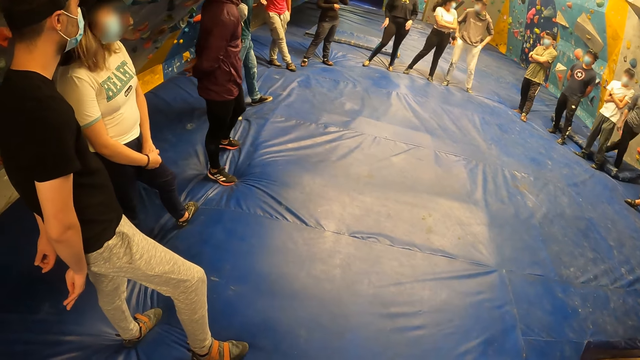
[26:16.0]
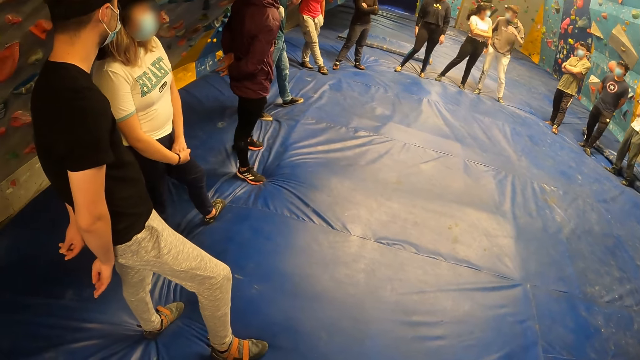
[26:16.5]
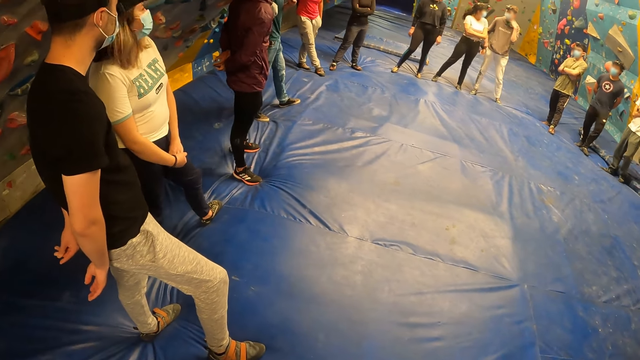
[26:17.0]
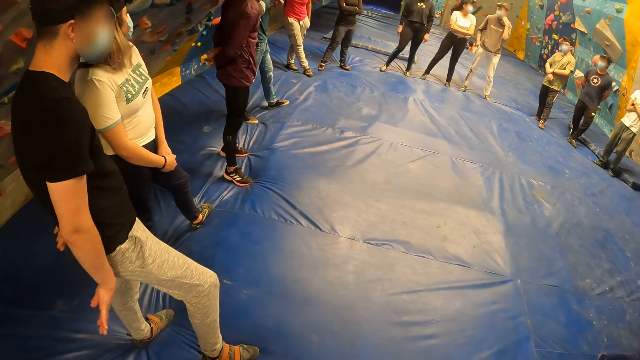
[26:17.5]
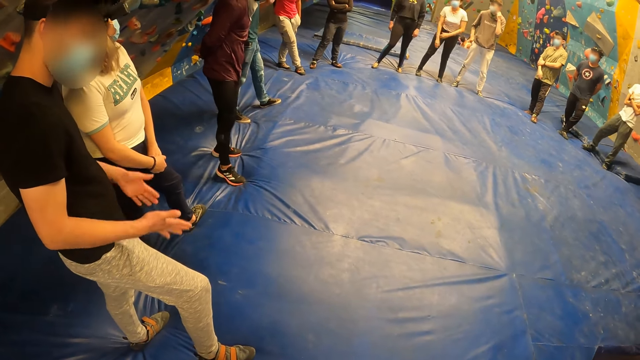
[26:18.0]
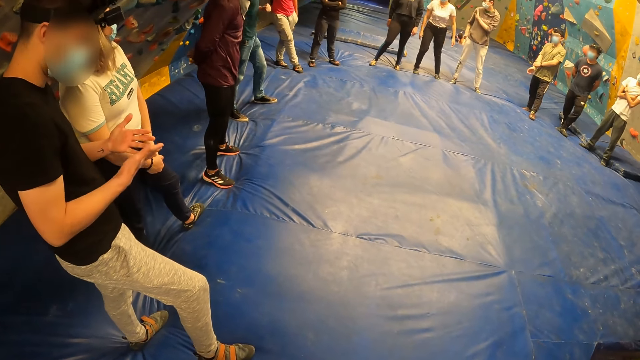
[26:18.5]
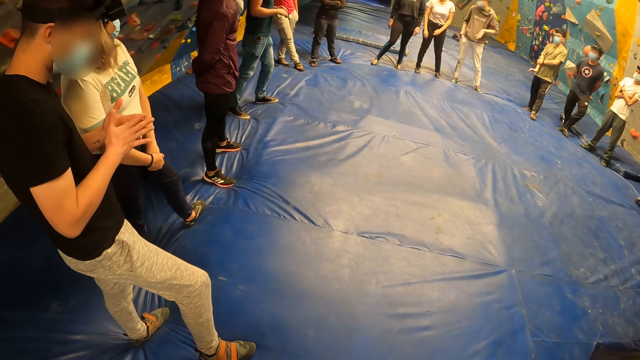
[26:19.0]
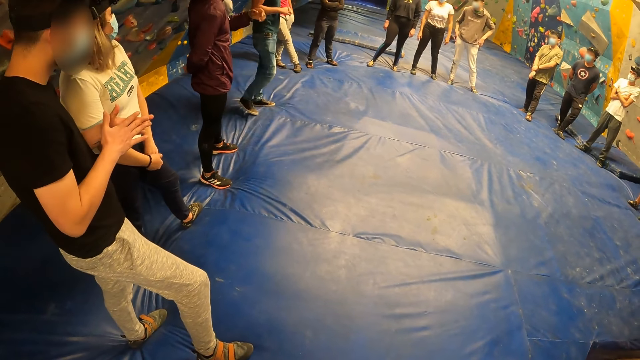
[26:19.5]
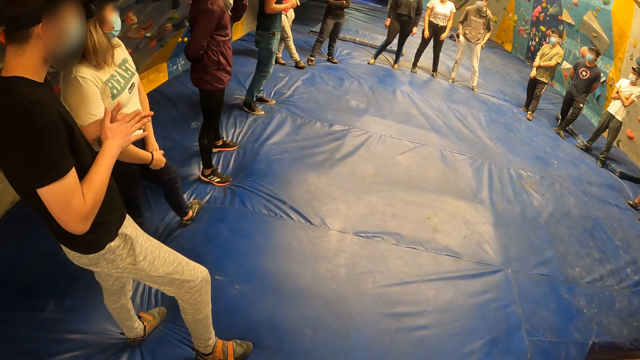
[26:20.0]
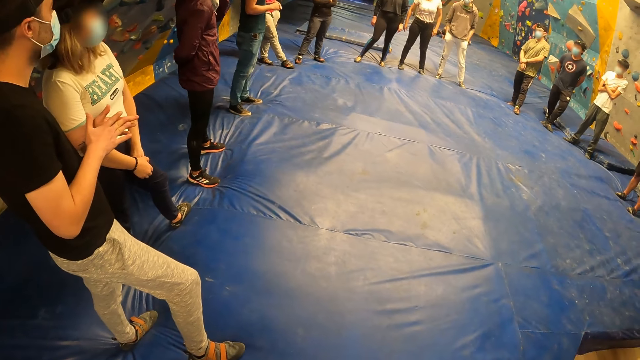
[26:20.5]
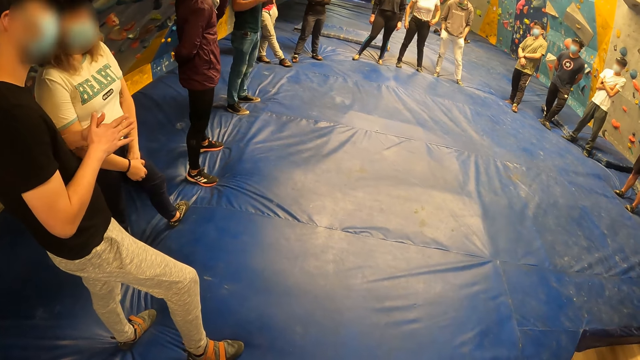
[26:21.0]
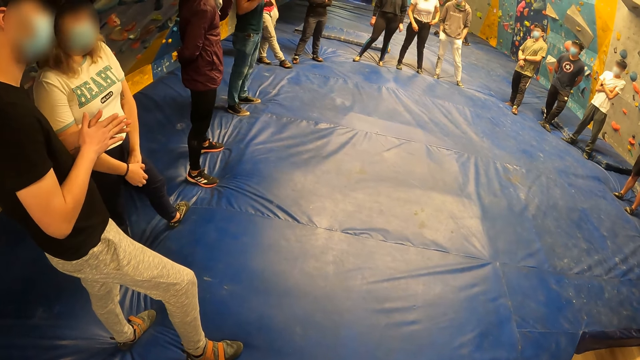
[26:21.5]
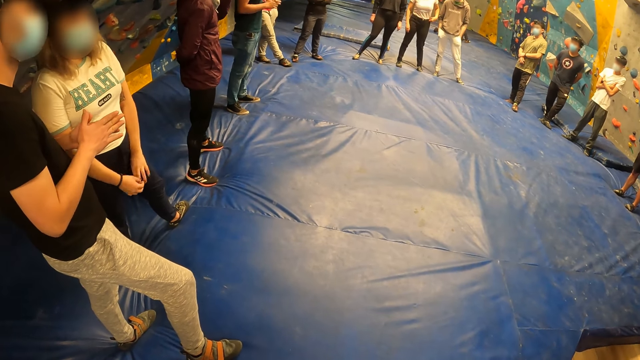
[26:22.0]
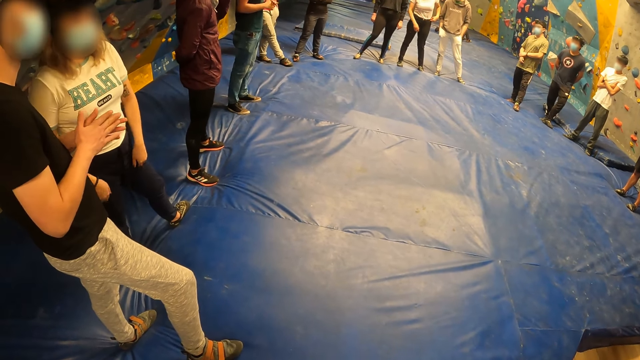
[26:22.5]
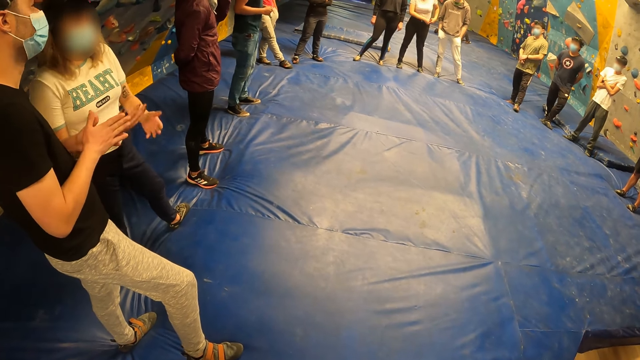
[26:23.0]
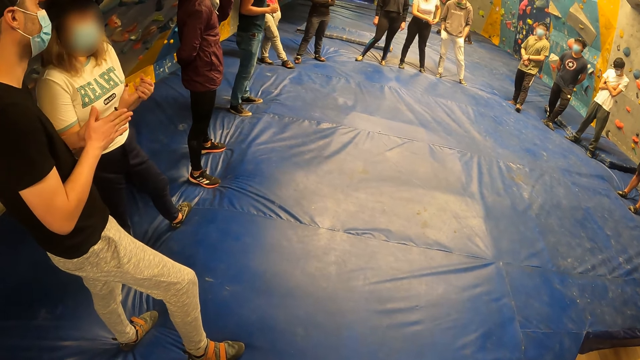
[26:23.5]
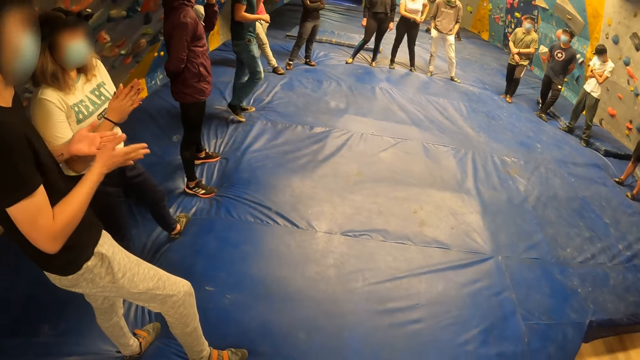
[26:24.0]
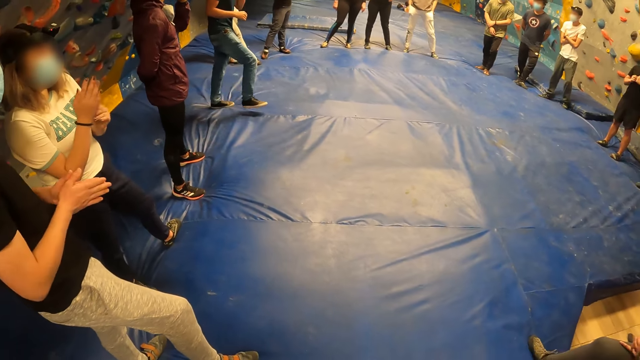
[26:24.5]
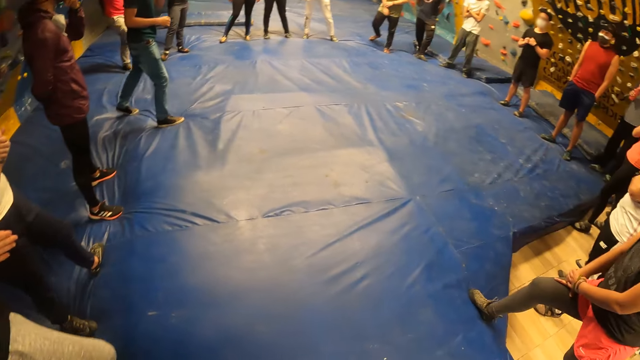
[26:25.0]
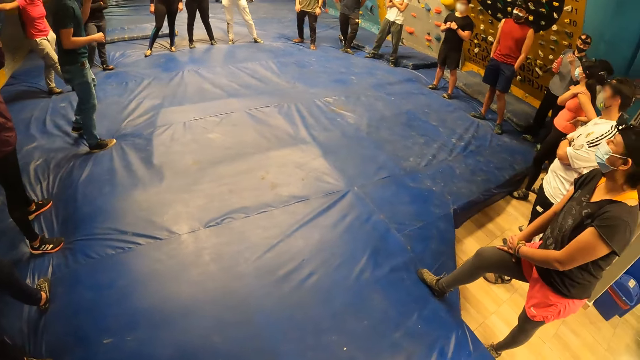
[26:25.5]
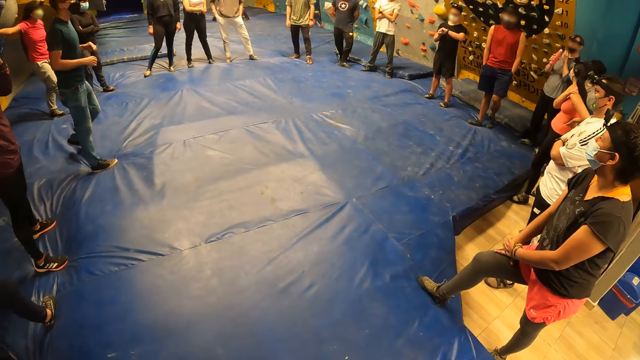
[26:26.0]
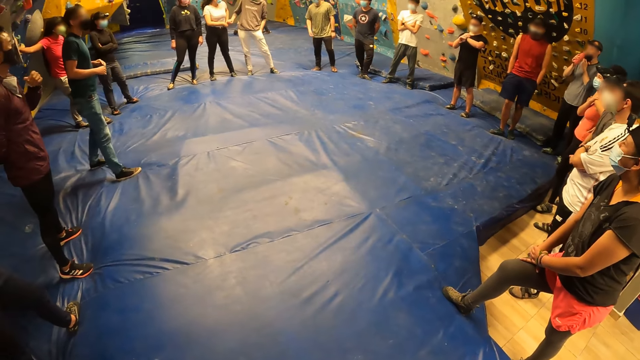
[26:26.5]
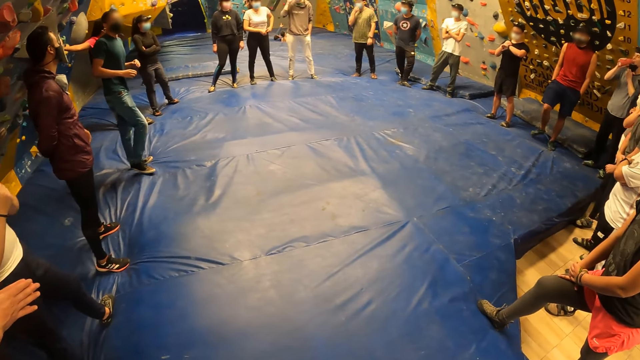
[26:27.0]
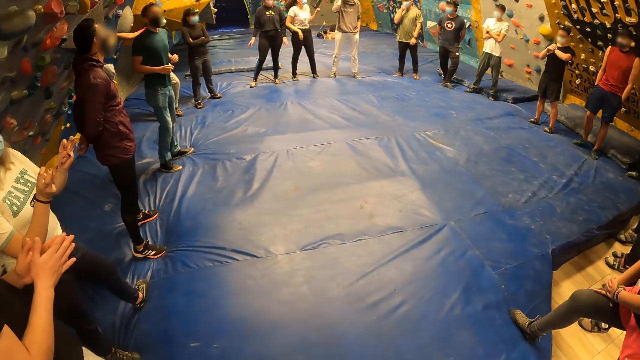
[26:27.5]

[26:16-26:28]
A man moves his legs. Another man looks at his hands. A third man touches his mask. The camera wearer looks at the second man and a woman. They look at the team.

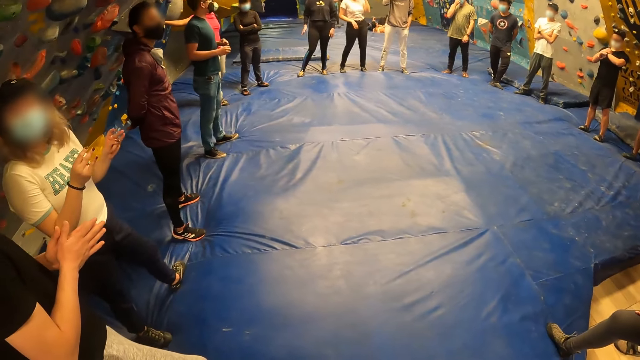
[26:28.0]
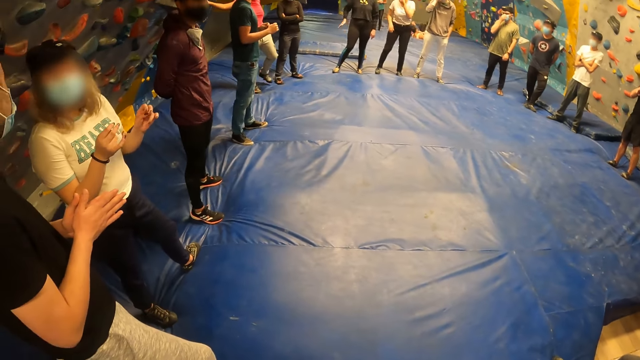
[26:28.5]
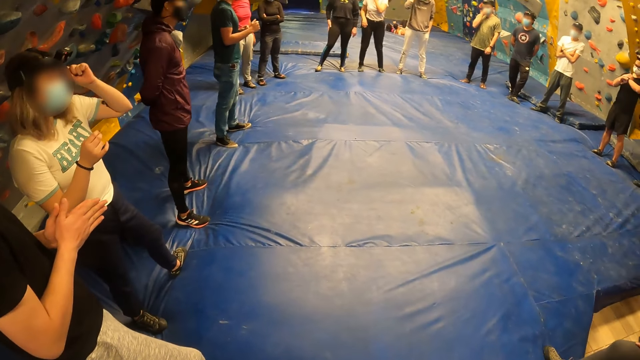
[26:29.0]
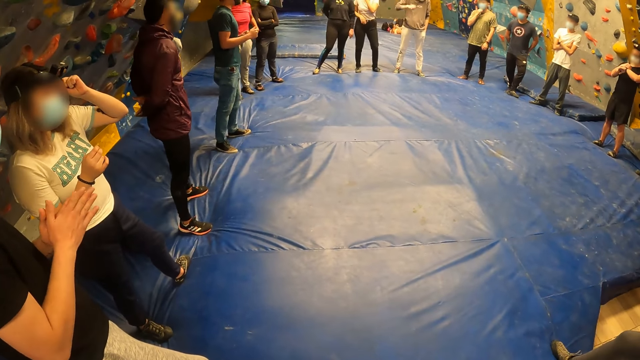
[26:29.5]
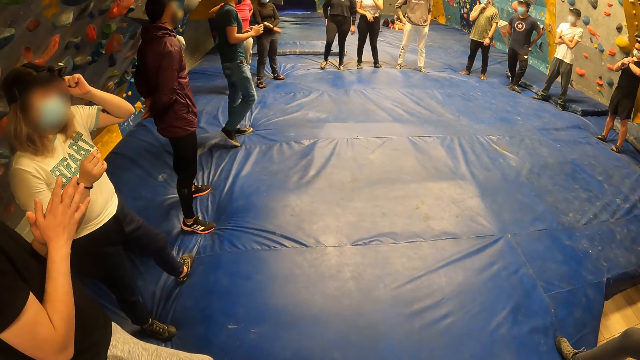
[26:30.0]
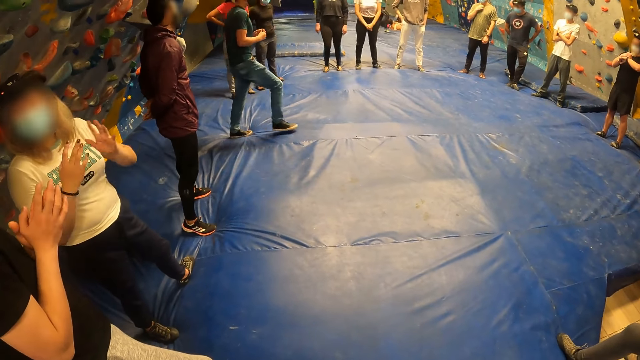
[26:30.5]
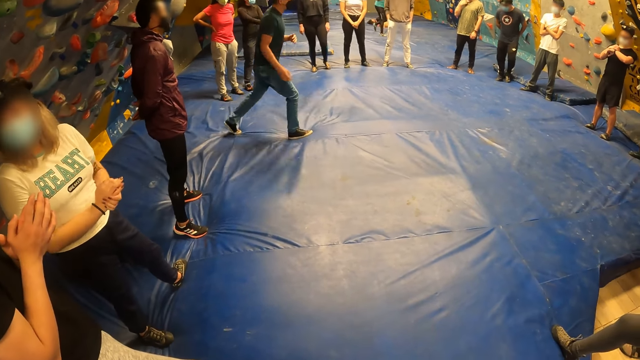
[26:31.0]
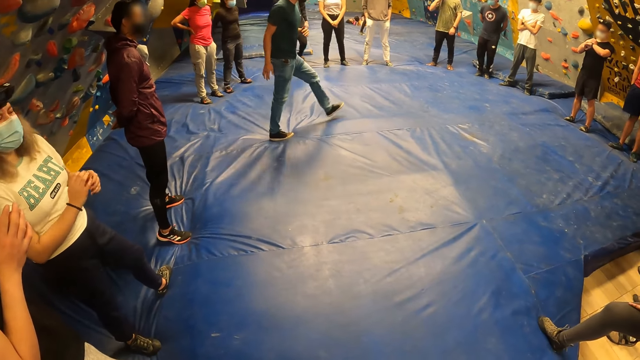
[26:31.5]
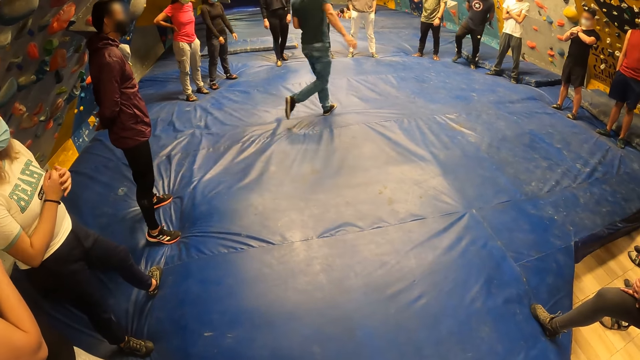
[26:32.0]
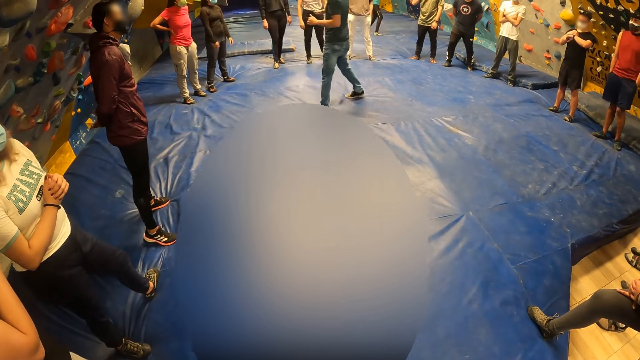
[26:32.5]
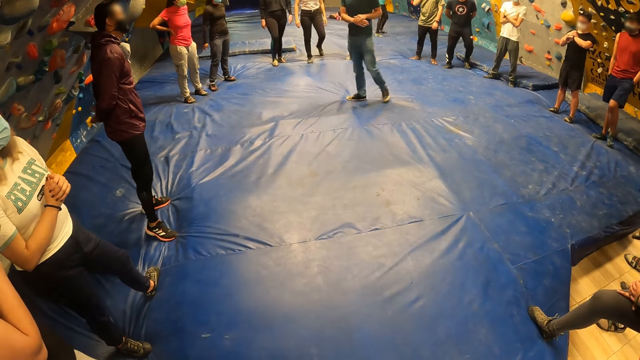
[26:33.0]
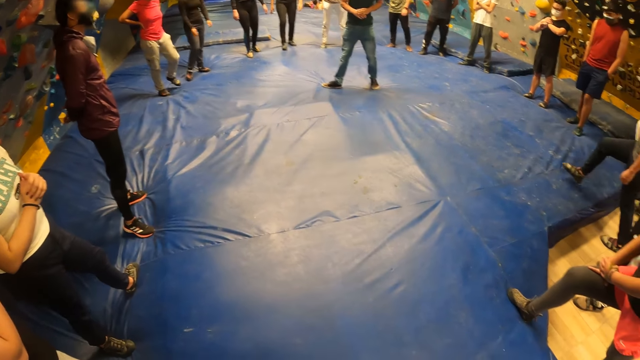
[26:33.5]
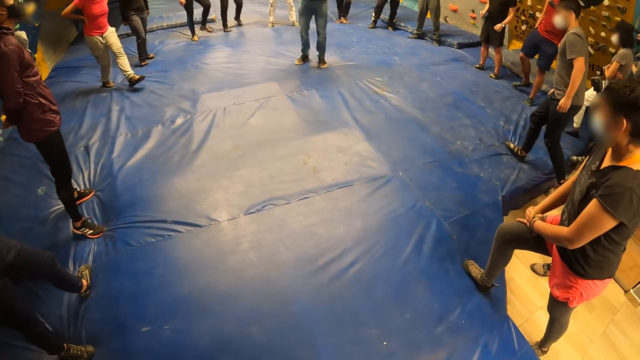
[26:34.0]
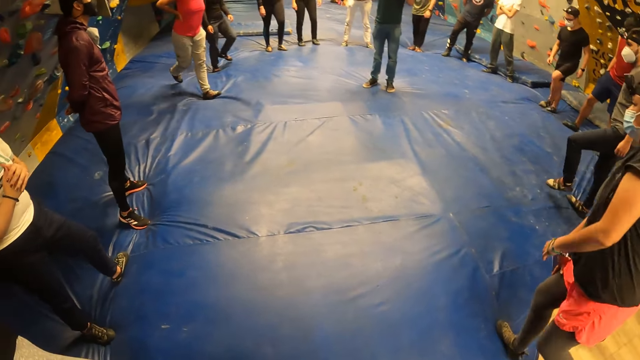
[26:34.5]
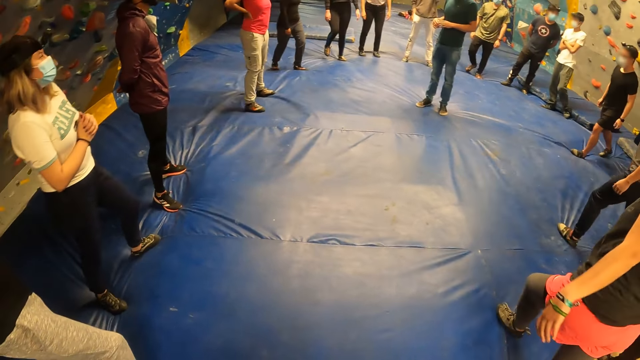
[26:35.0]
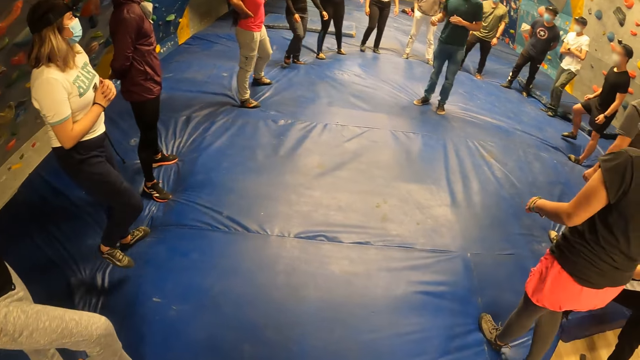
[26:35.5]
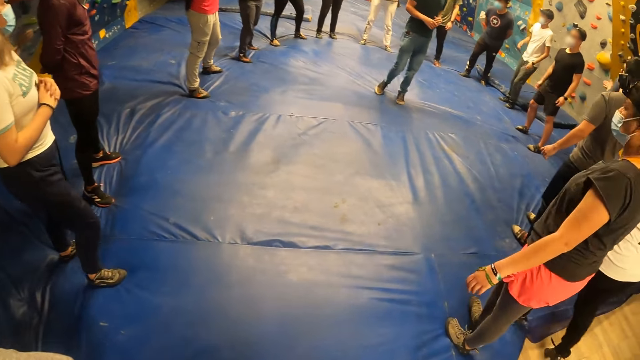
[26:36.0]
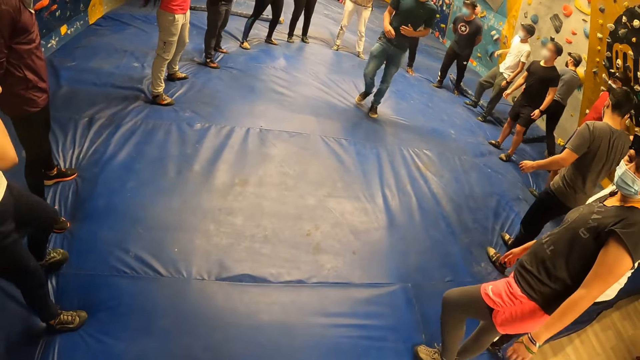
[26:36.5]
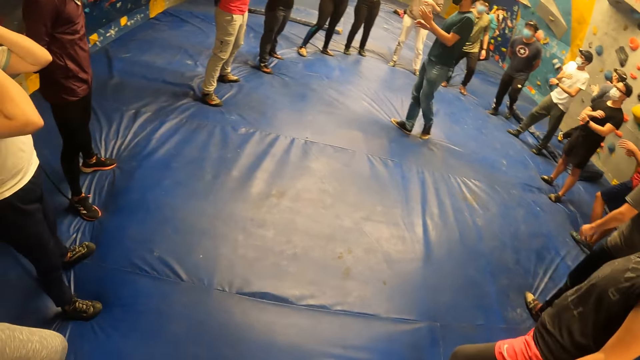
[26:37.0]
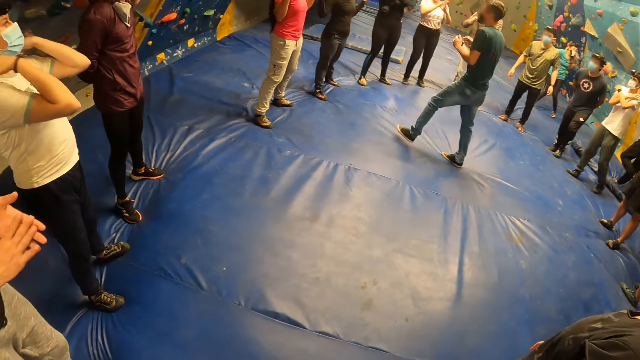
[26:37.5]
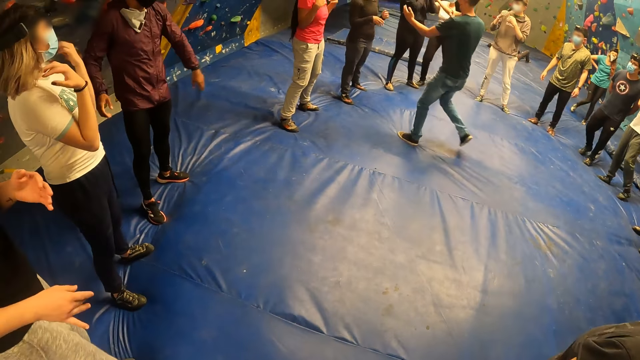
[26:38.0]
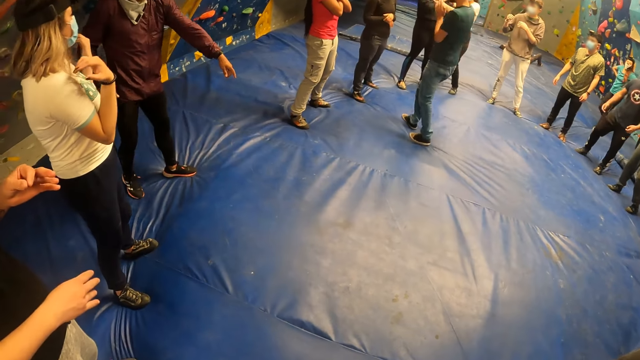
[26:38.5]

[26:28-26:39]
A woman touches his camera. A man walks at the playground and interacts with the team. The camera wearer moves the team together. The man interacts with the team.
